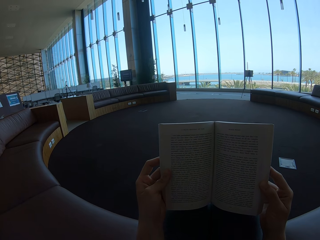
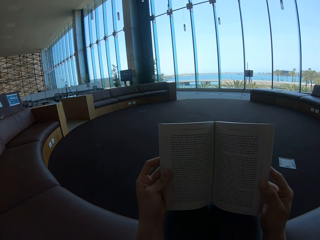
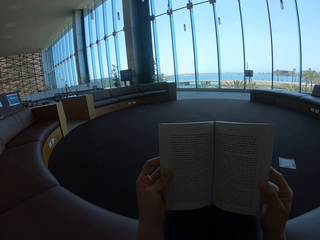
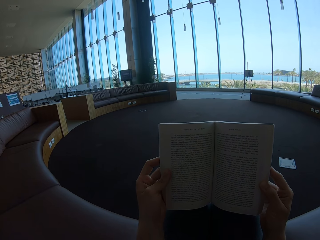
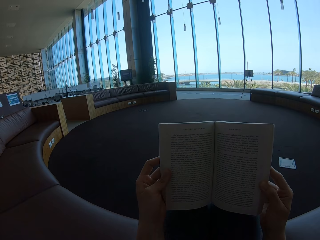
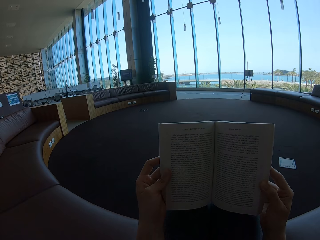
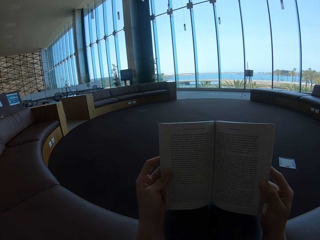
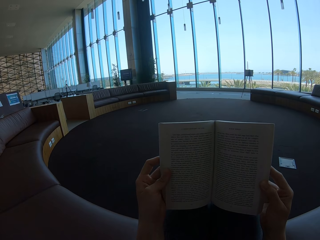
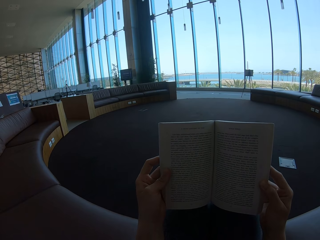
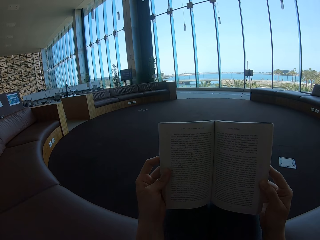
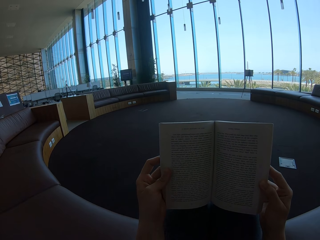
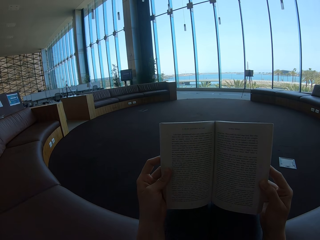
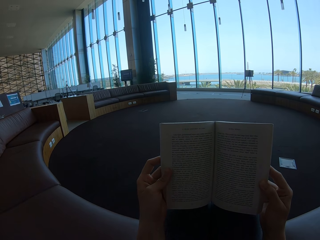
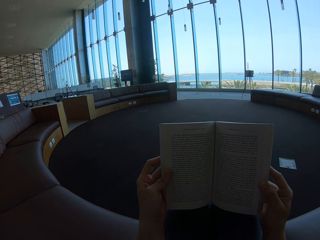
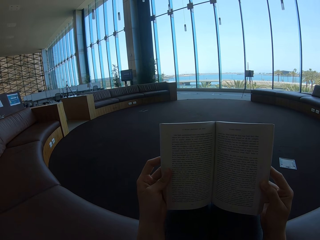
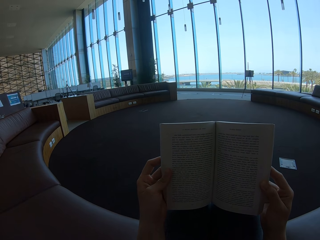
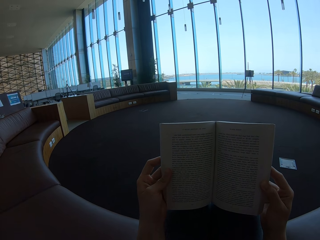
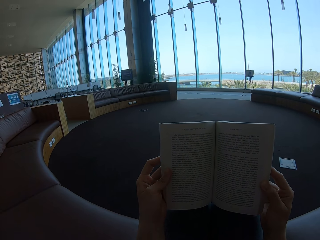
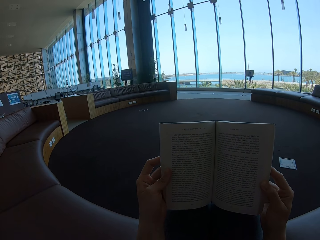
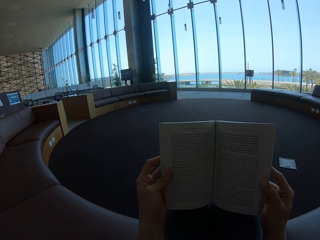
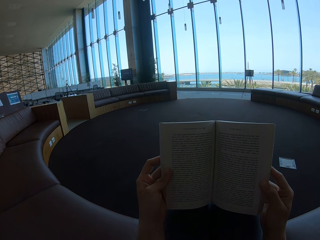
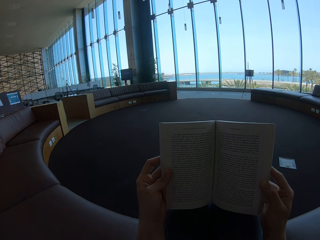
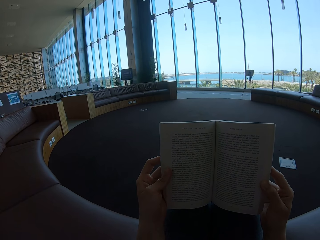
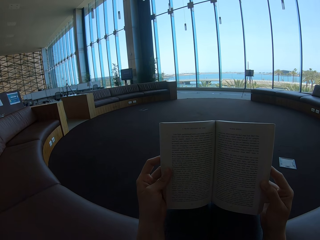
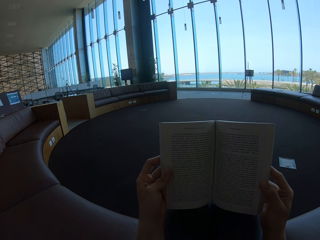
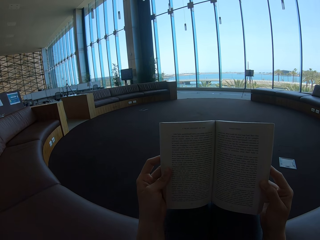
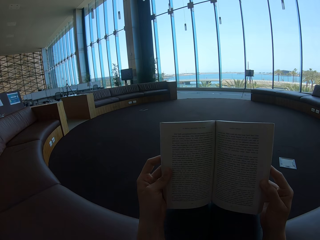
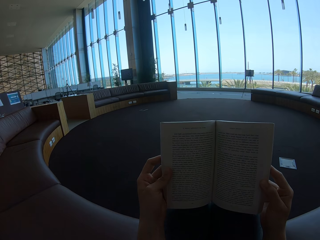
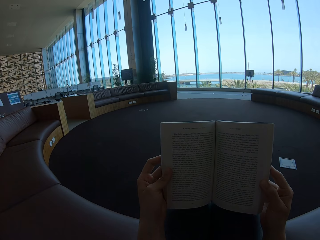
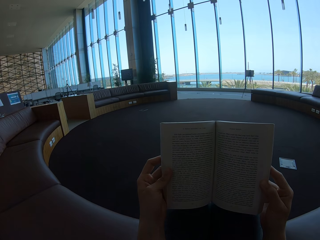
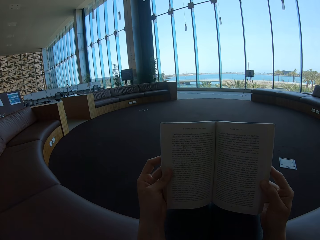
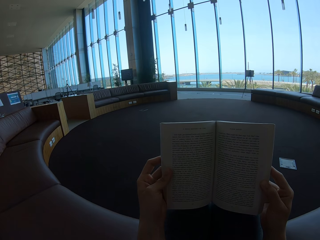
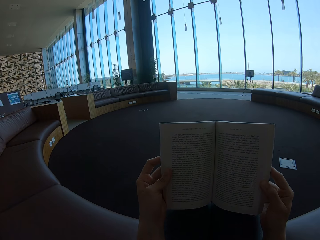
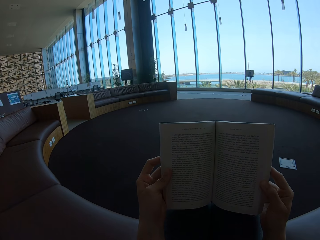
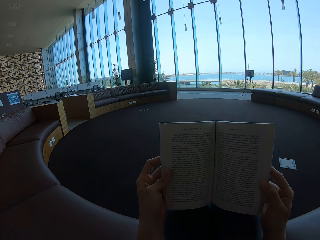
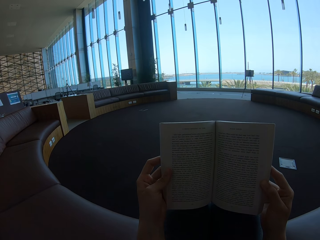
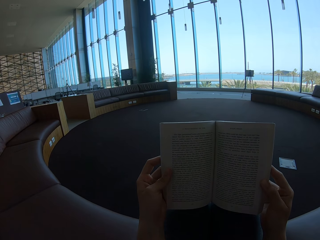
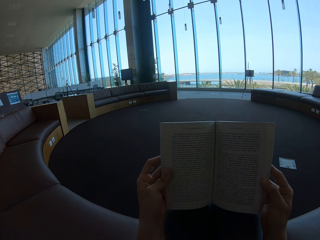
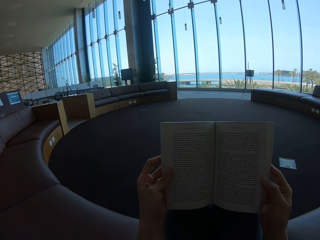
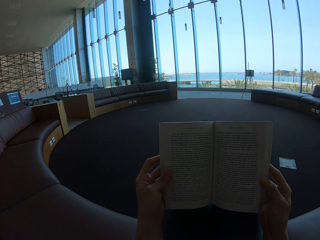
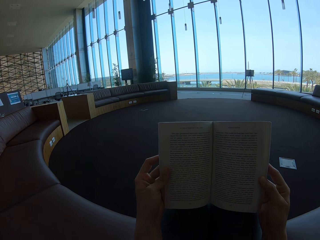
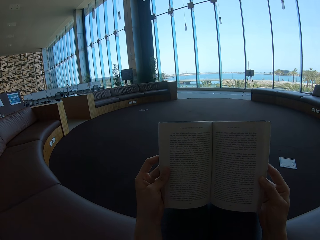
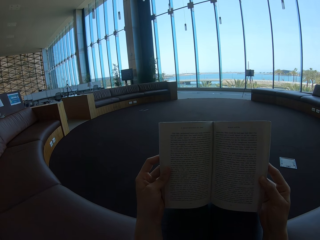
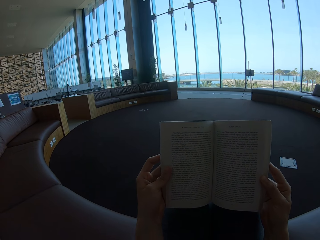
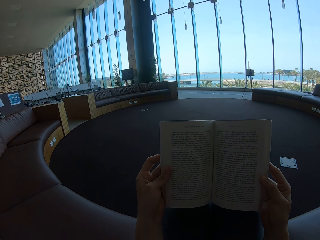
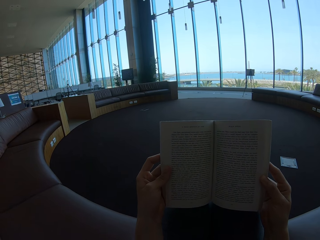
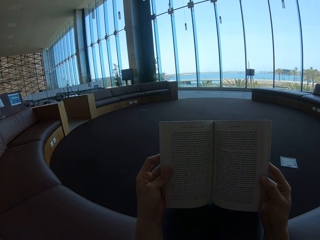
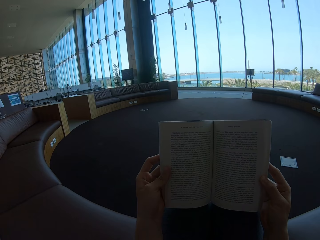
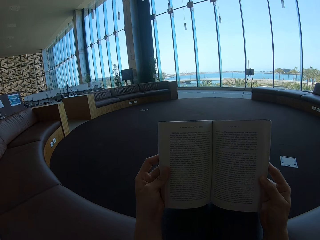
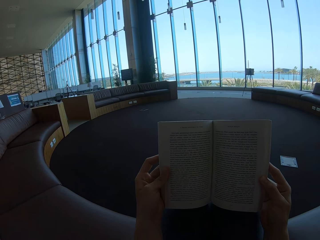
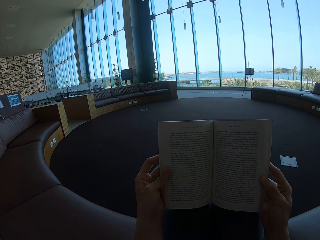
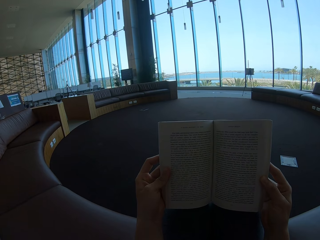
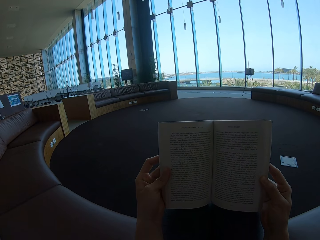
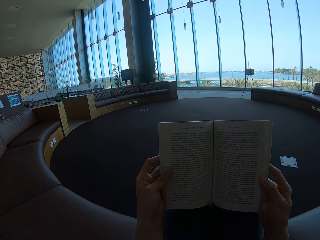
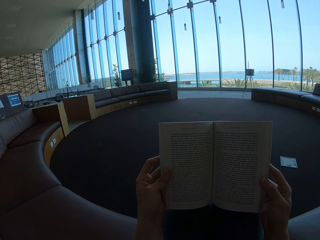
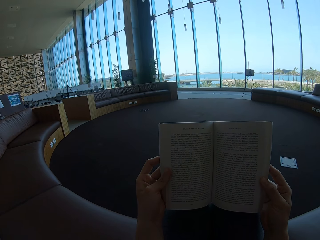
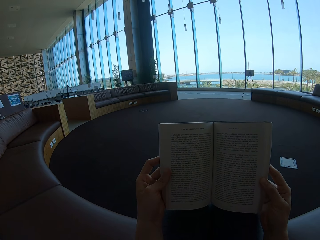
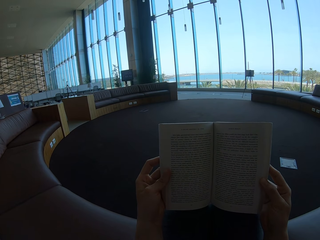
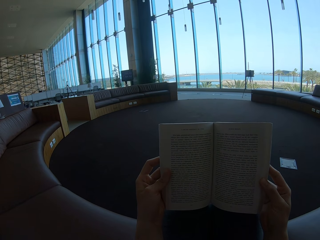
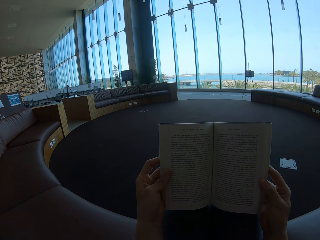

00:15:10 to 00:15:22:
The camera wearer holds the story book.

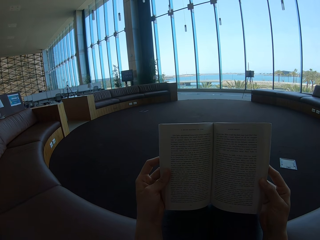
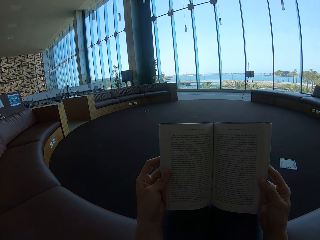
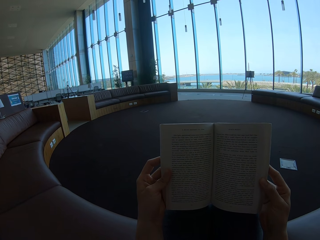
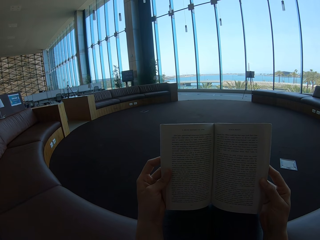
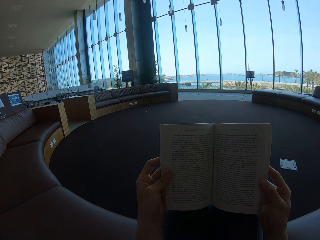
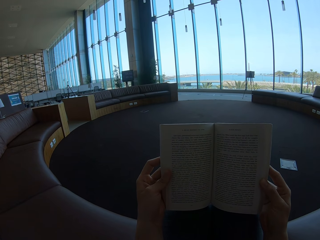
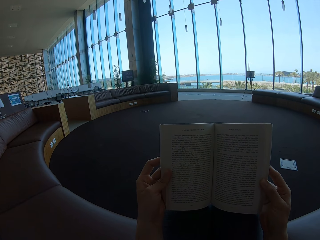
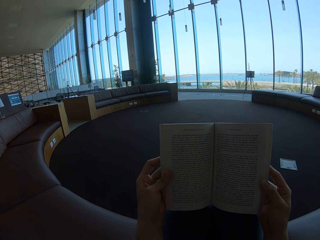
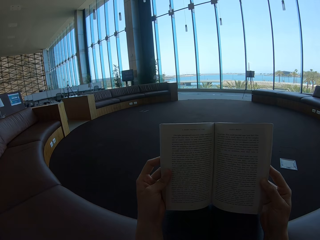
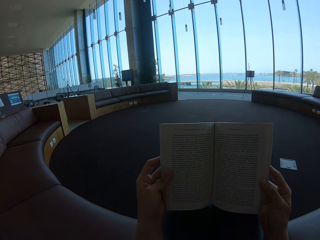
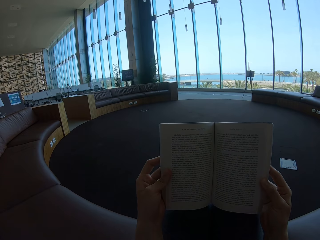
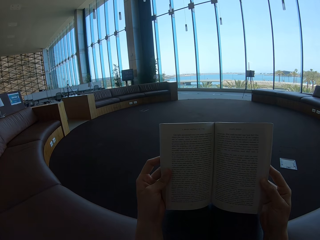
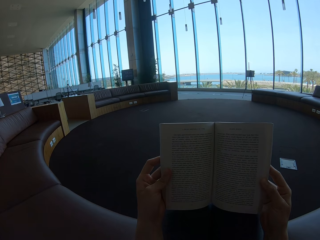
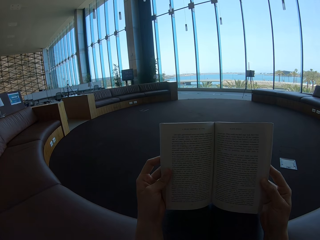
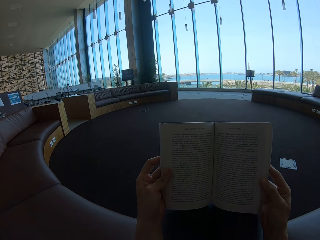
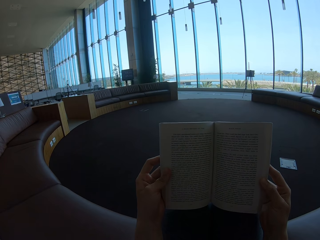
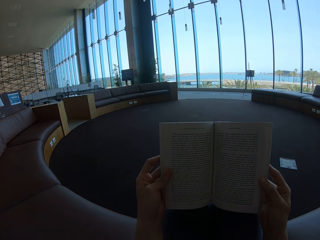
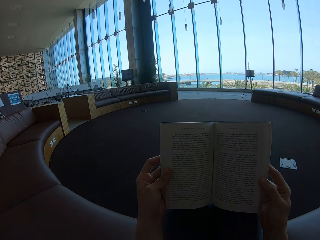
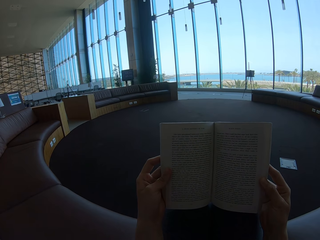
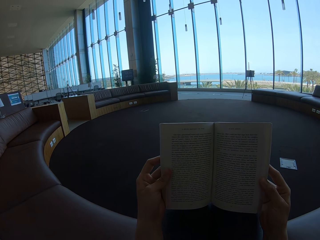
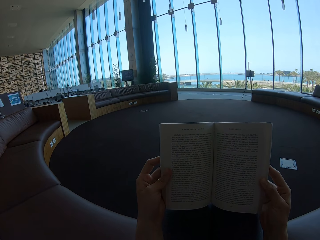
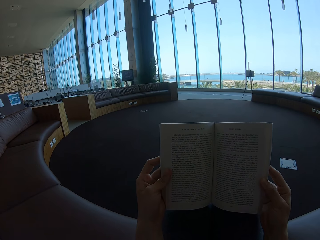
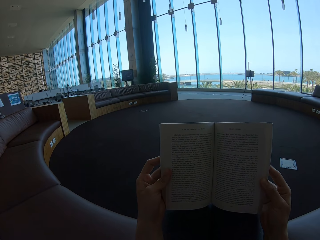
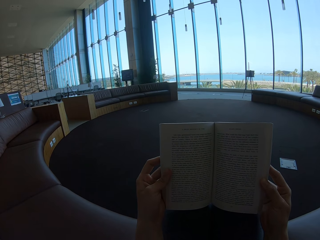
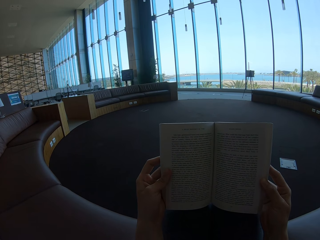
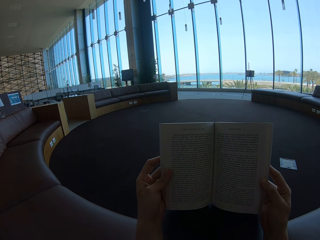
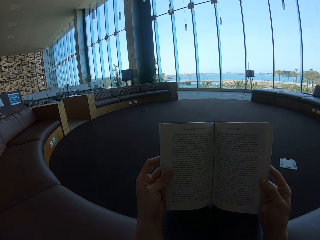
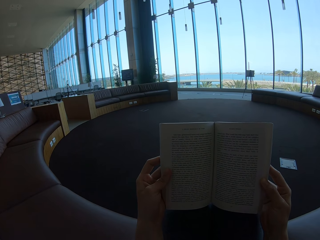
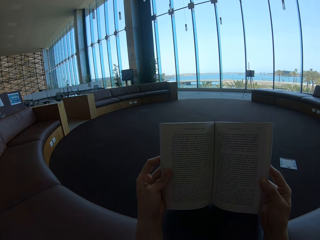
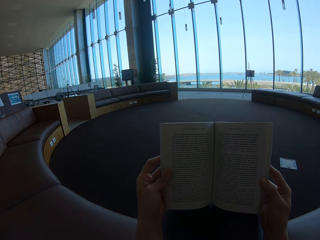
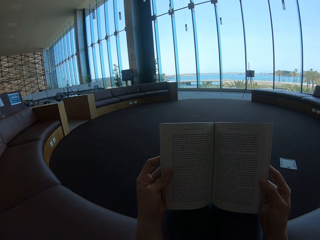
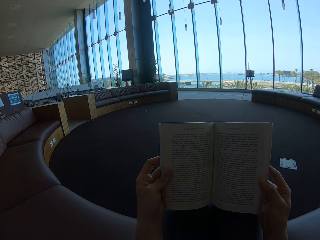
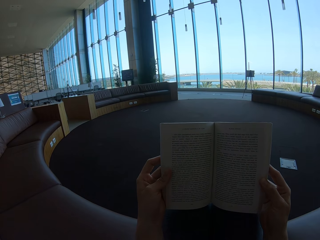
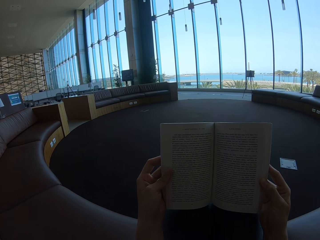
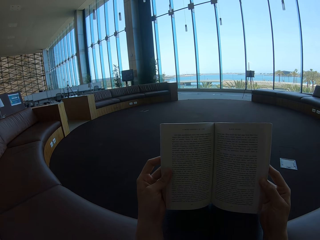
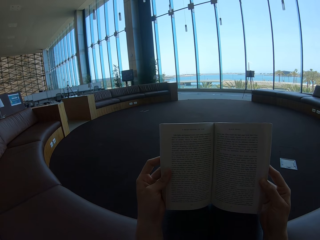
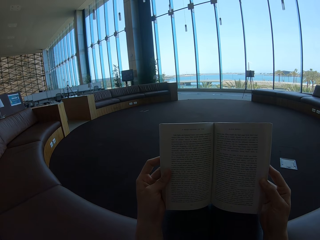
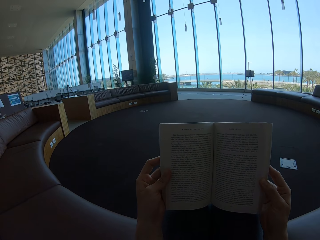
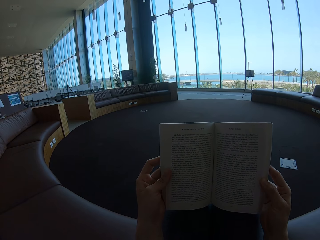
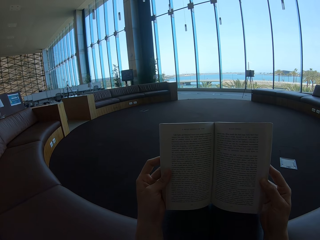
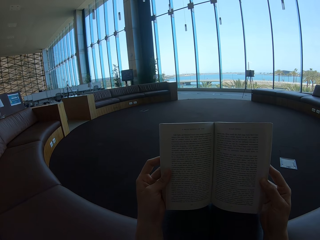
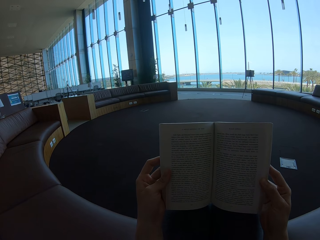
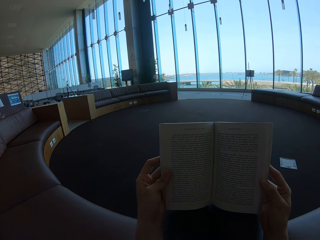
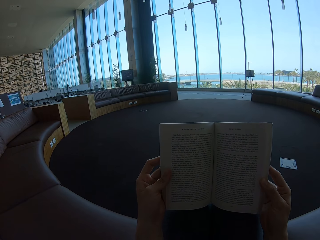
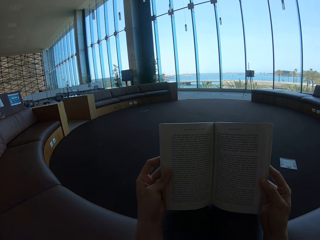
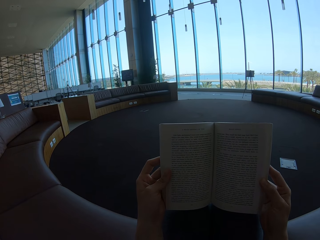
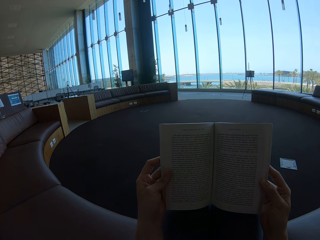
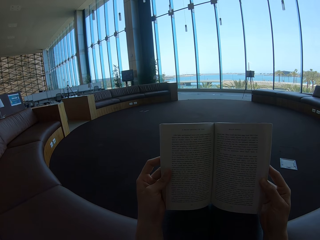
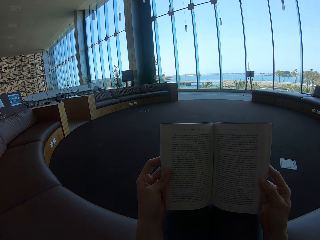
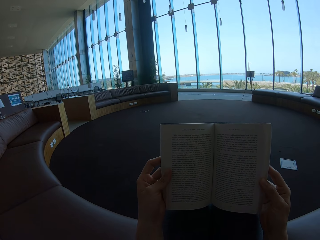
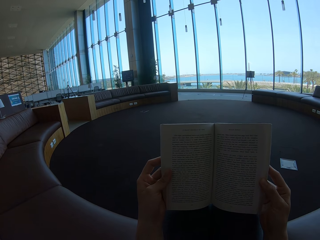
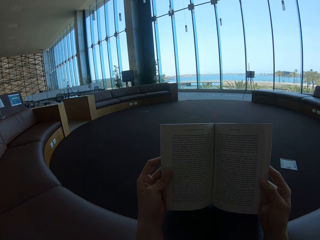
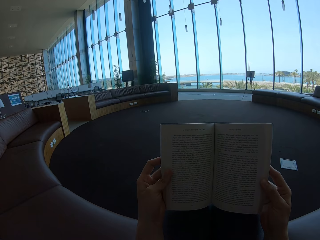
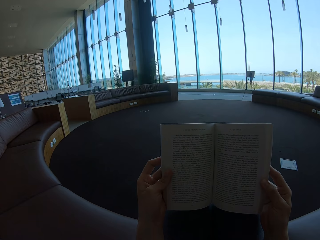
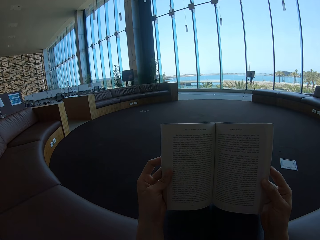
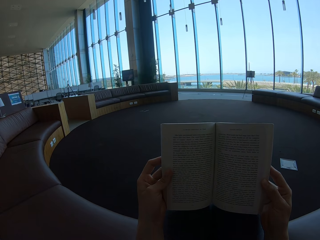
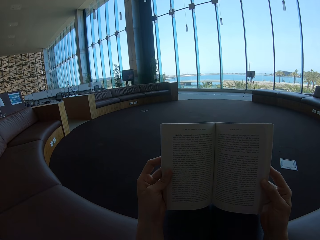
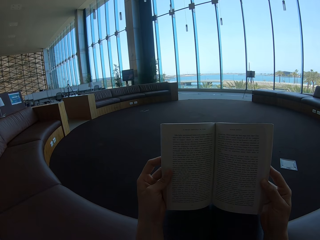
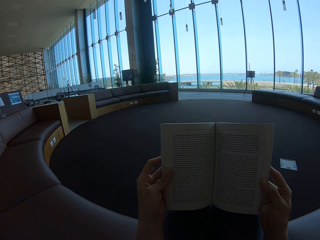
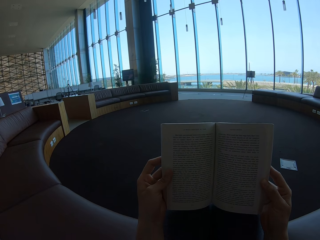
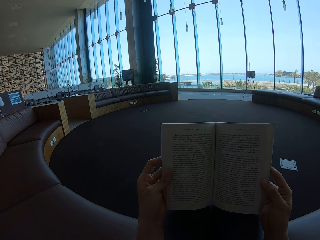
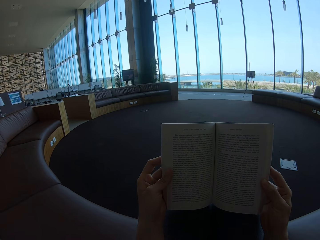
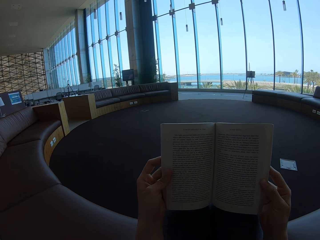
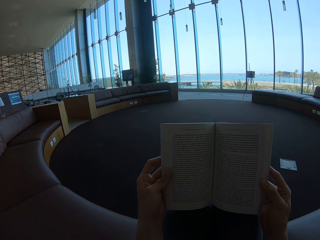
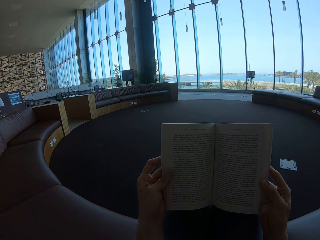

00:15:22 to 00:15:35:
The camera wearer looks at the story book.
